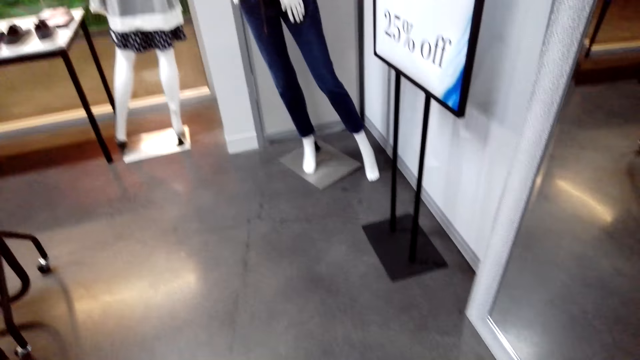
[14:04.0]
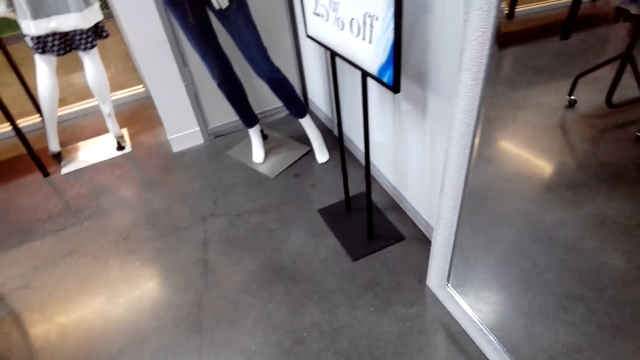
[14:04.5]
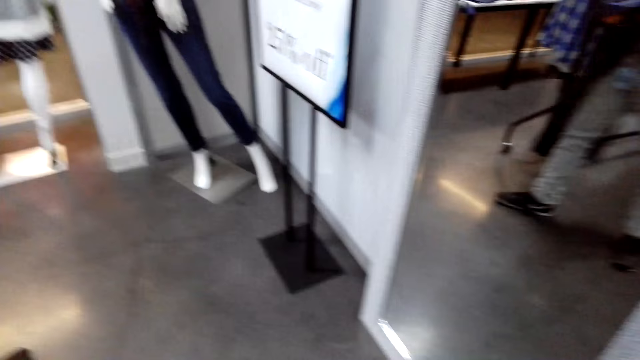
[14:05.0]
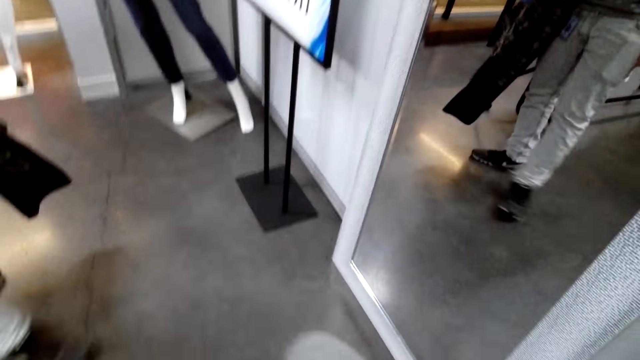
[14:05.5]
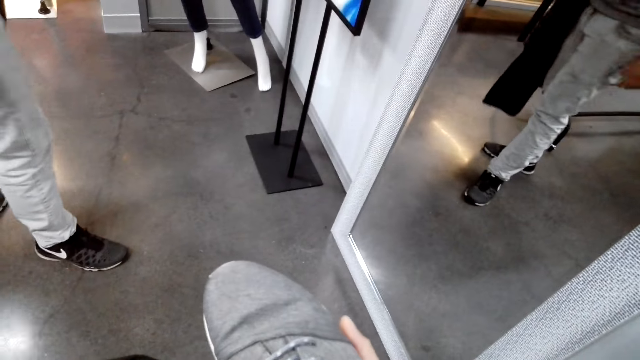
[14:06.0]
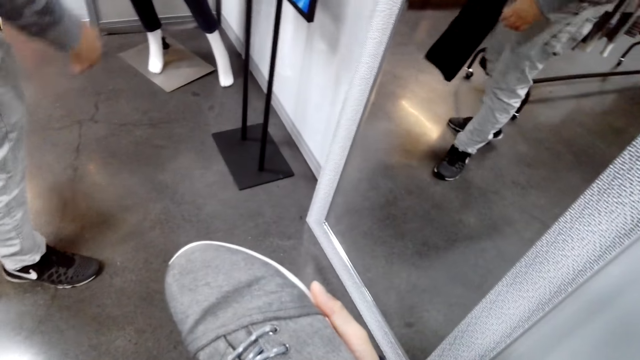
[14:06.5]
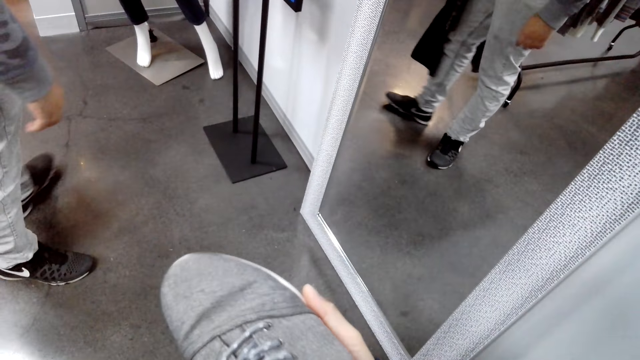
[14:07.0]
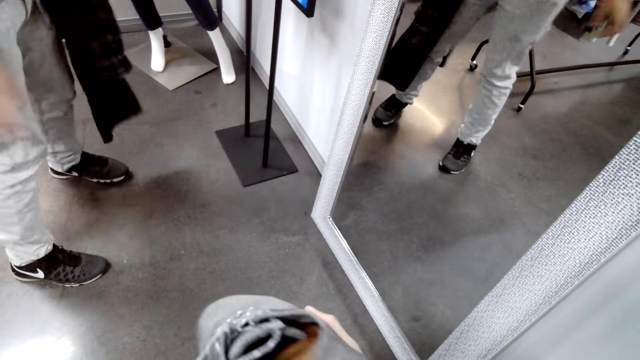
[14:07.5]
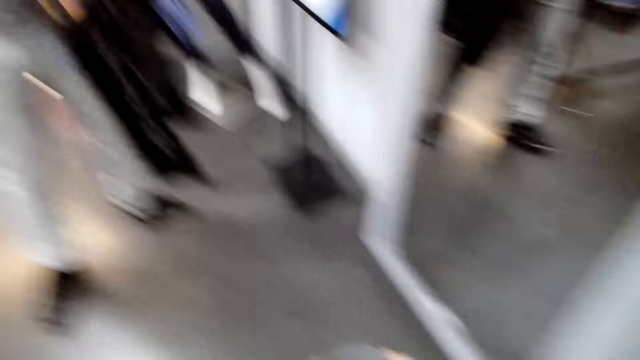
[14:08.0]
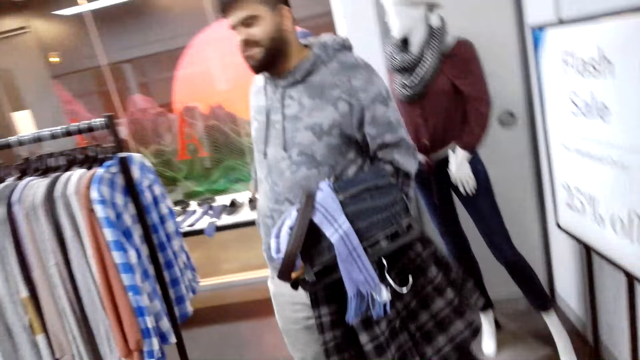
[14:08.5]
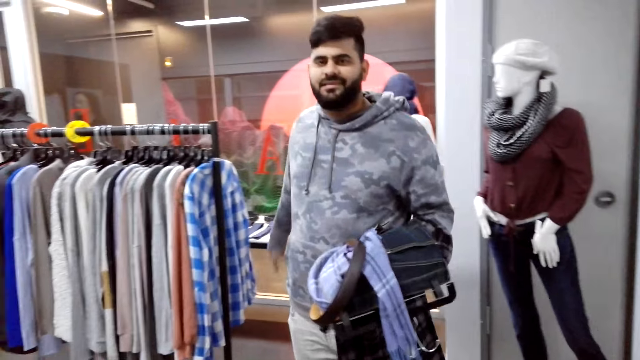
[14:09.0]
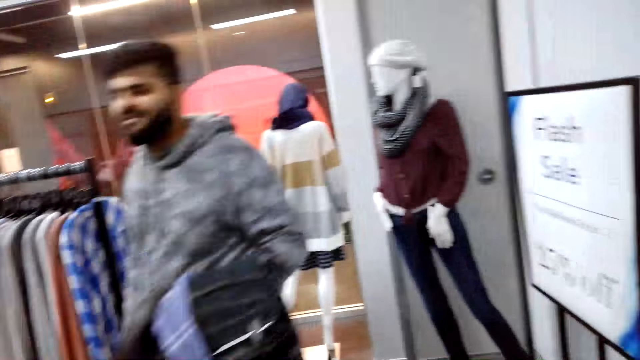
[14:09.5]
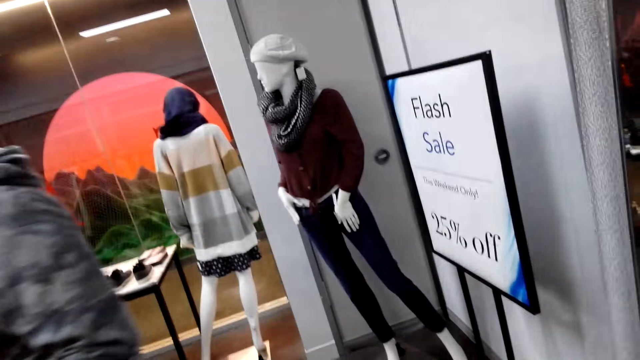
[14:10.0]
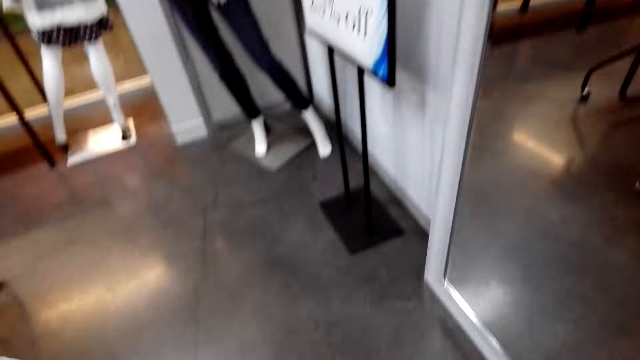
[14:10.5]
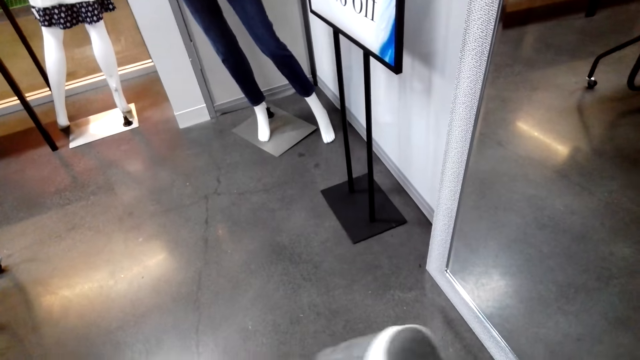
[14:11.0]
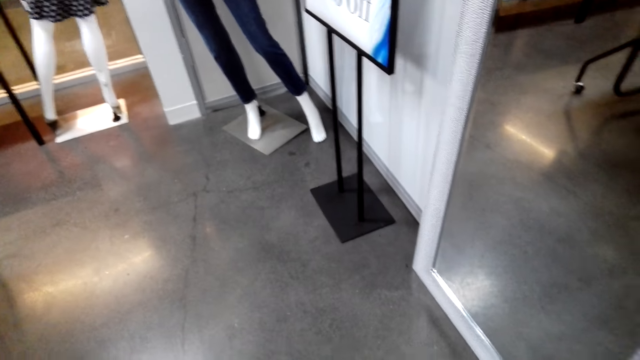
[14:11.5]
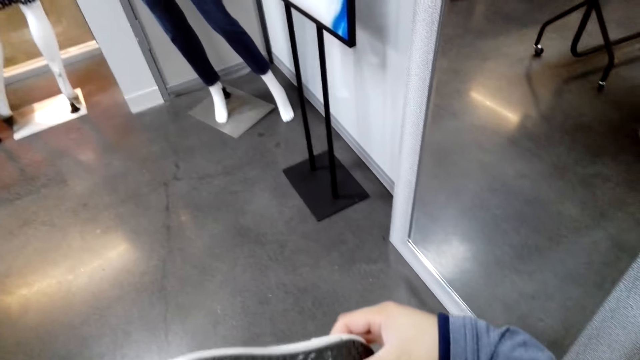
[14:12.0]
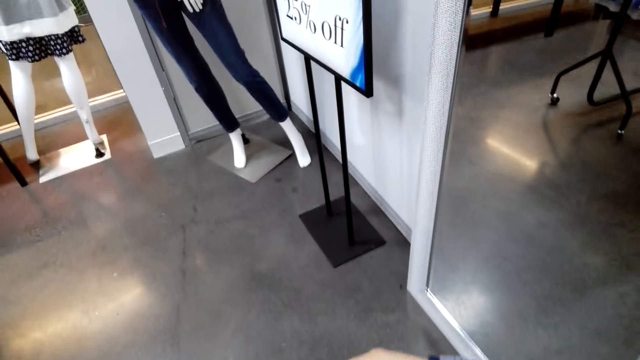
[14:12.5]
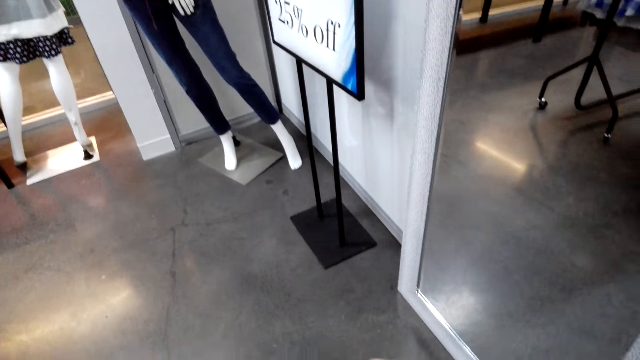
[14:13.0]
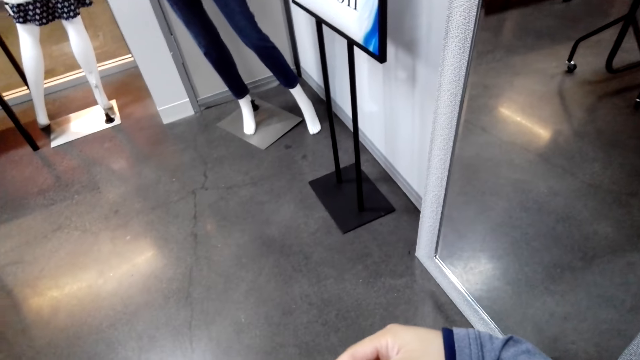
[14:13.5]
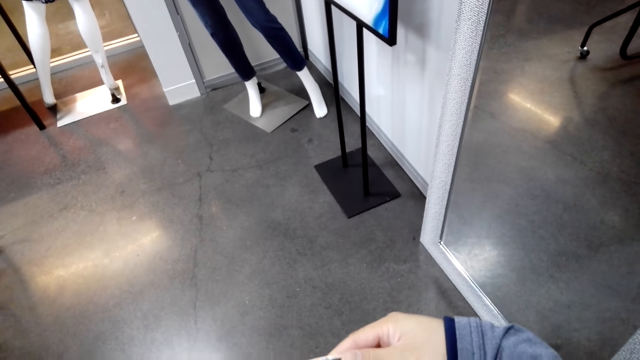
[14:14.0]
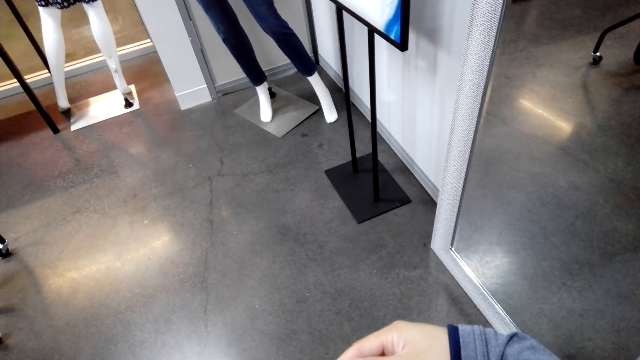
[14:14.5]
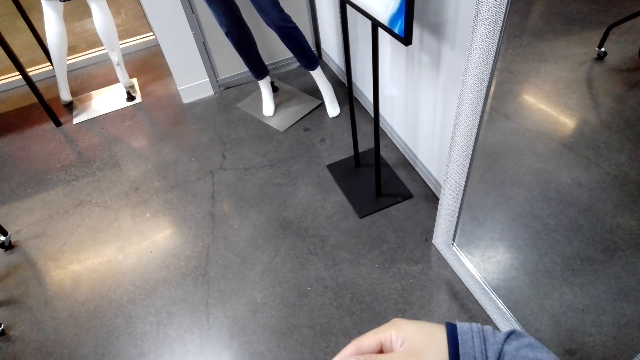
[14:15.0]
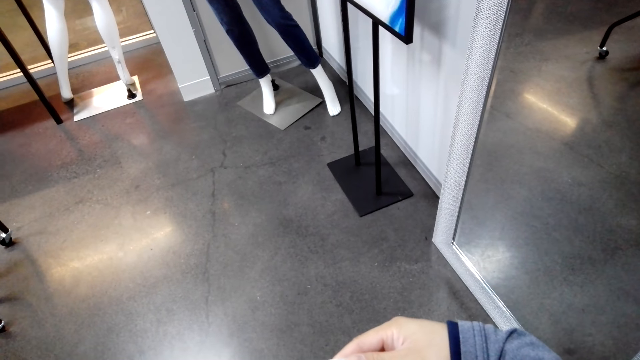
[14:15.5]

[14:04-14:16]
The camera wearer converses with a man. The man converses with the camera wearer.

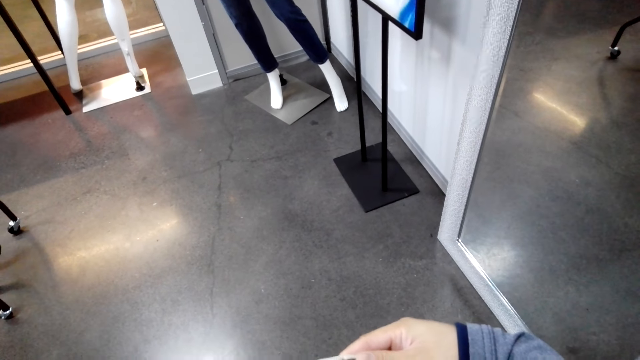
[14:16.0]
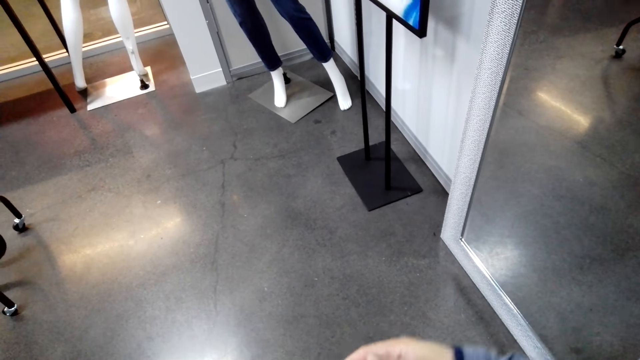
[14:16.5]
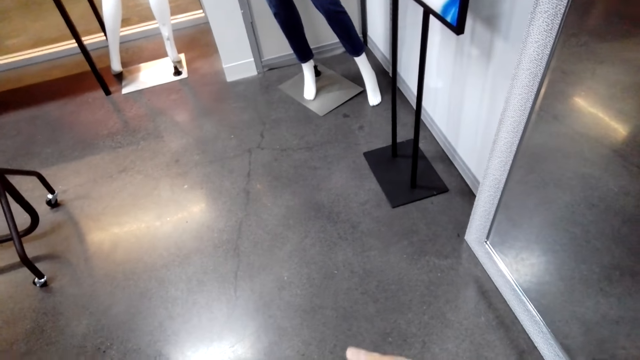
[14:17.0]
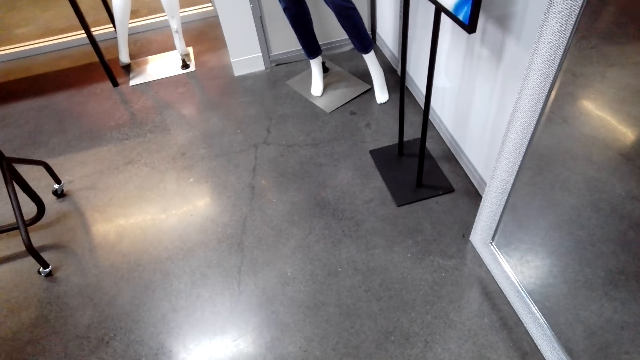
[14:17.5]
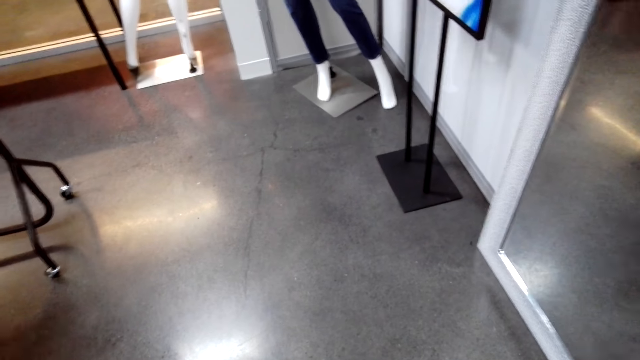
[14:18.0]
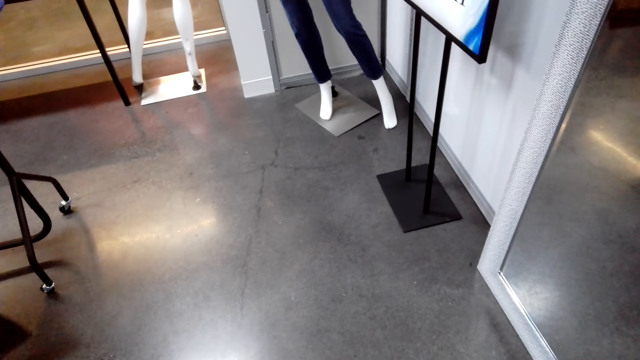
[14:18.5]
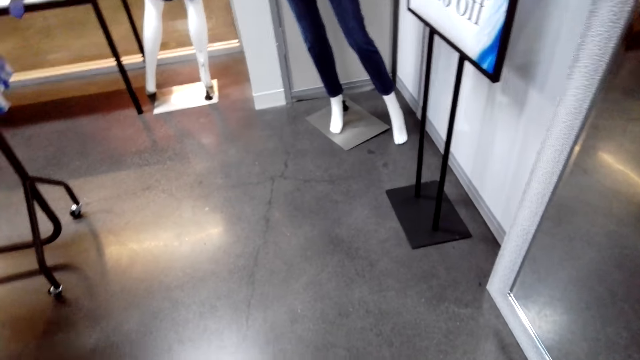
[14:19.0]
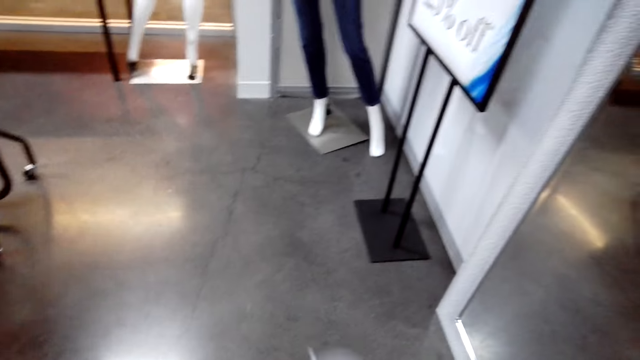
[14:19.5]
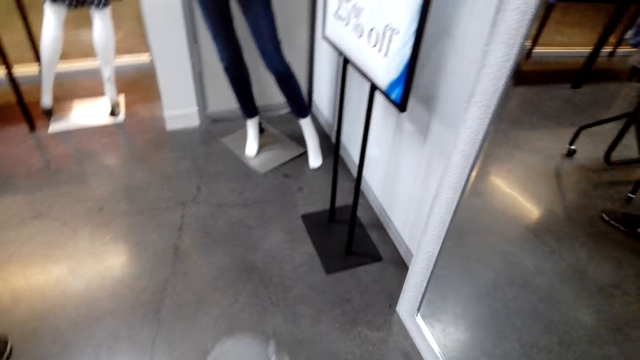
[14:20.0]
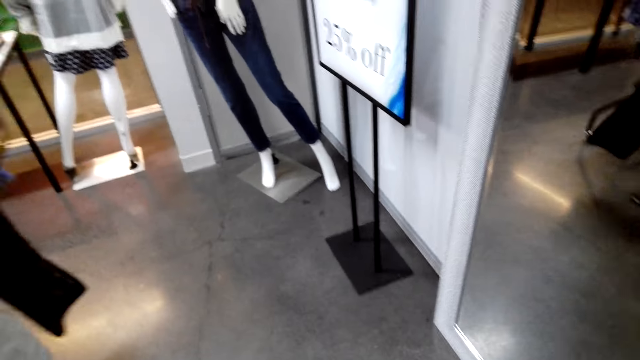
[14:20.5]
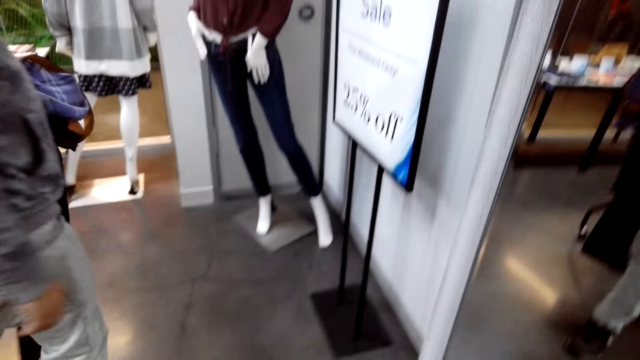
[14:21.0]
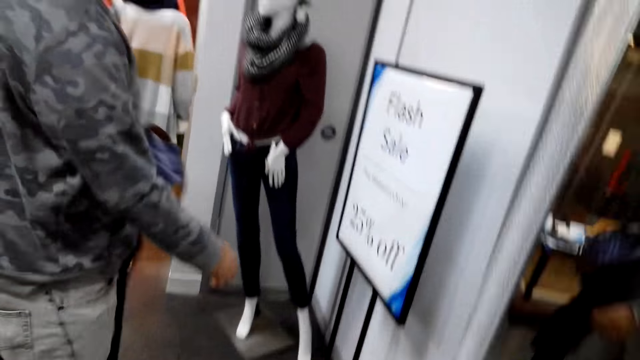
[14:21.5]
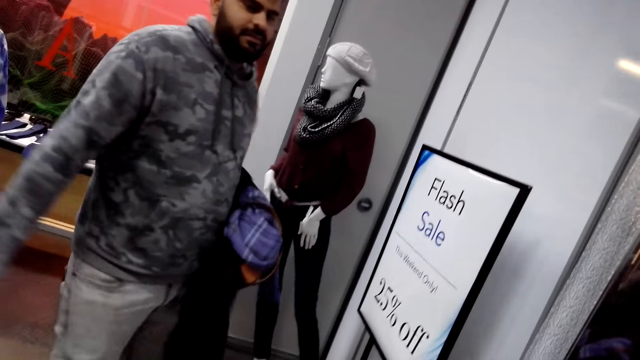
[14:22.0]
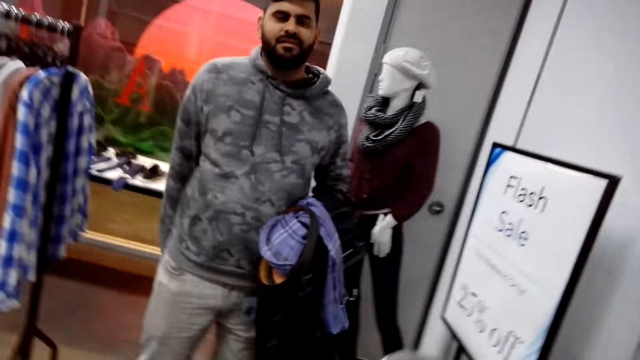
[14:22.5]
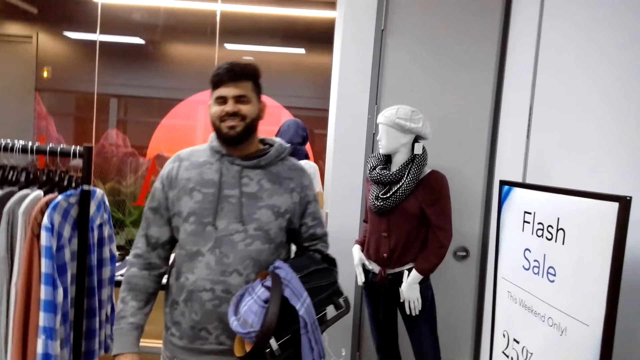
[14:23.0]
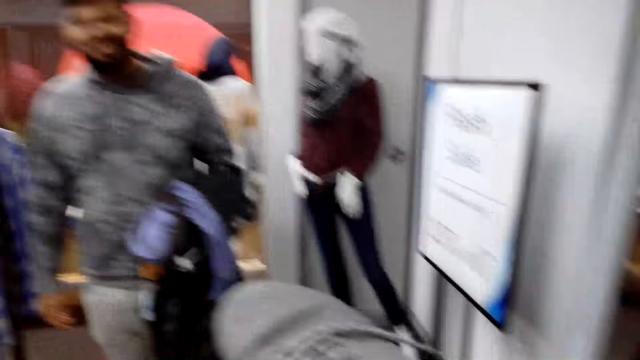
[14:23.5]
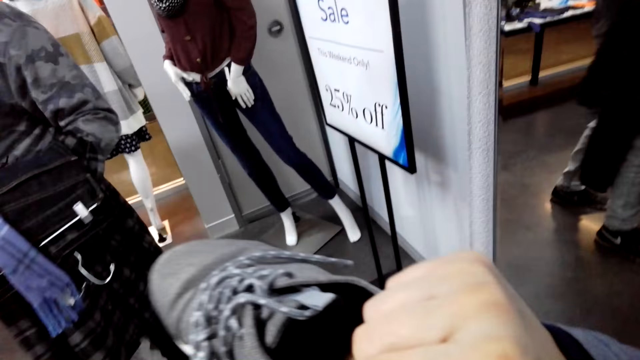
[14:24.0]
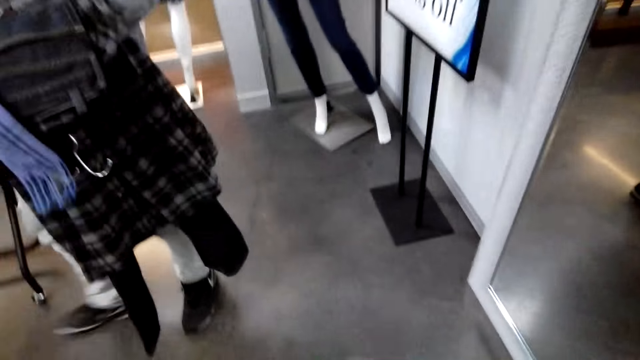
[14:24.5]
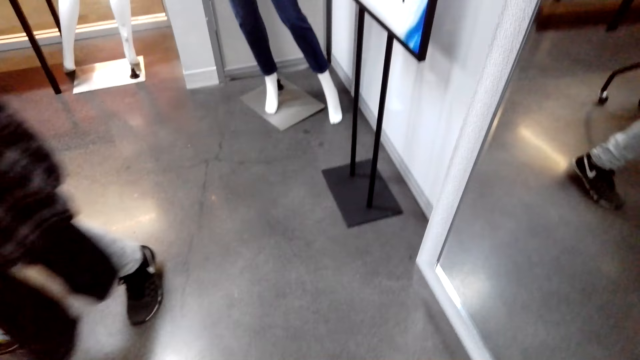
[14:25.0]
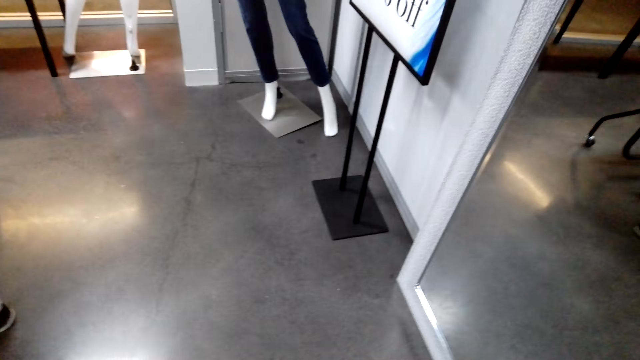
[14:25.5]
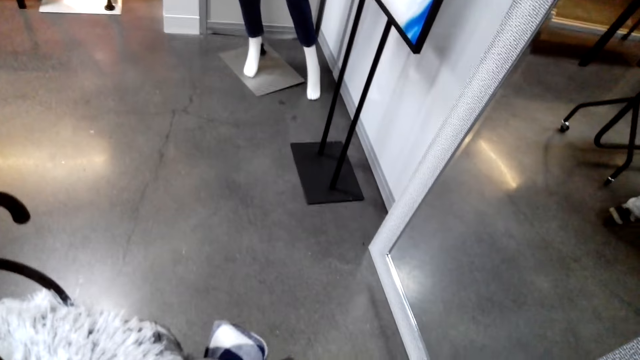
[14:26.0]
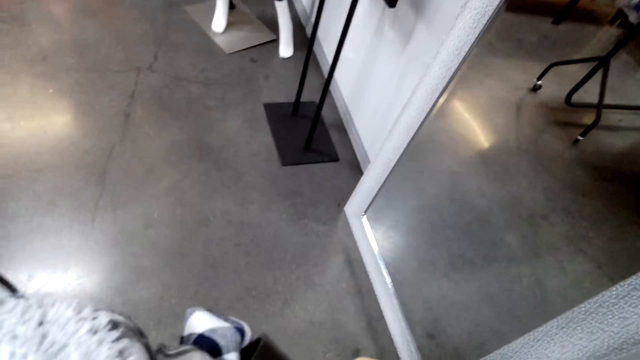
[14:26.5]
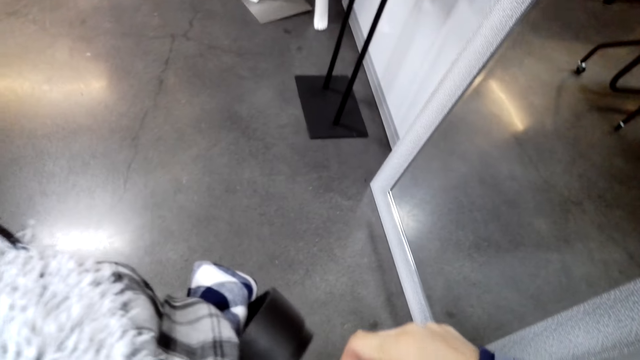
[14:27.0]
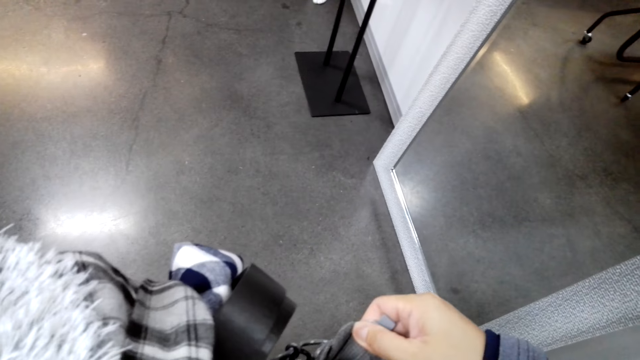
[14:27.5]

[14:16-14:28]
The camera wearer picks shoes on the floor. A man walks around.
